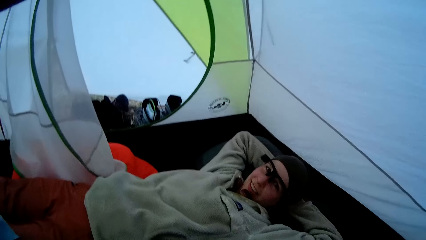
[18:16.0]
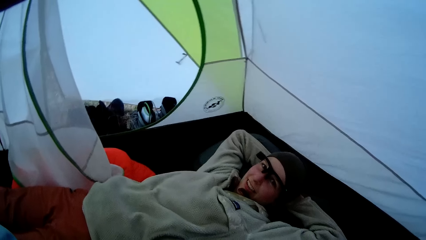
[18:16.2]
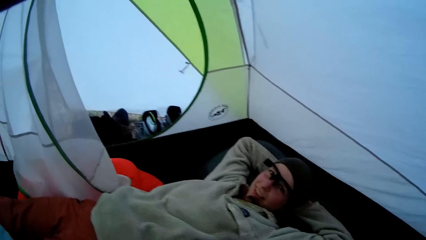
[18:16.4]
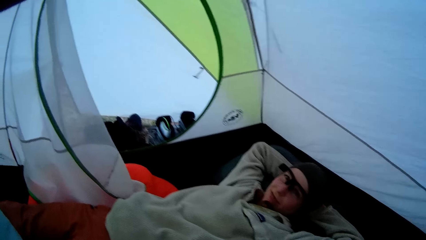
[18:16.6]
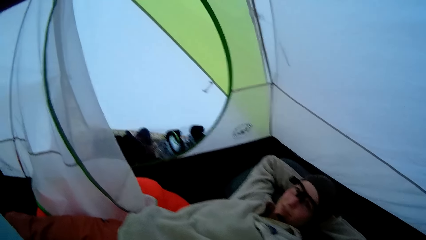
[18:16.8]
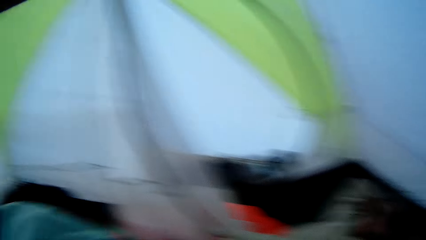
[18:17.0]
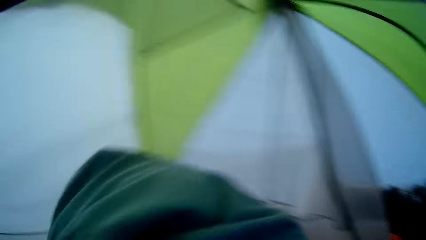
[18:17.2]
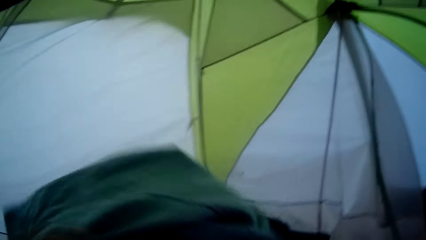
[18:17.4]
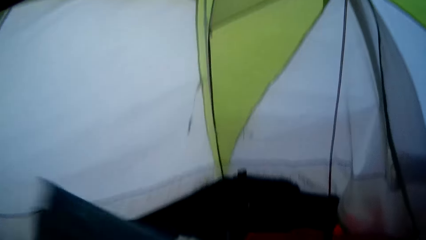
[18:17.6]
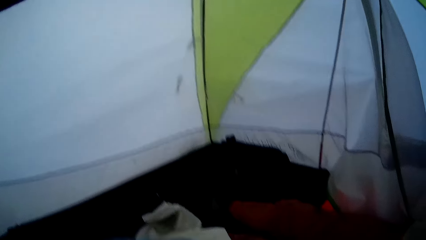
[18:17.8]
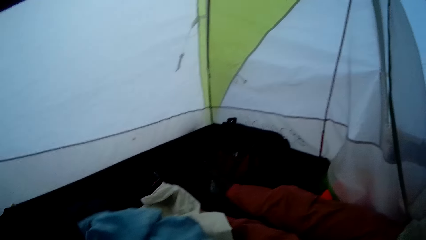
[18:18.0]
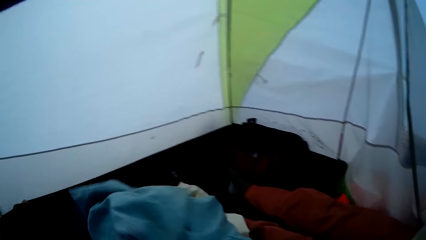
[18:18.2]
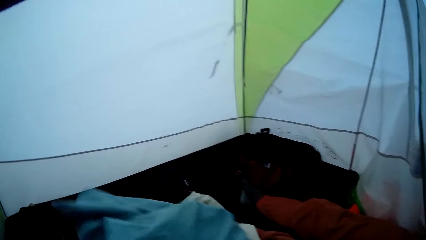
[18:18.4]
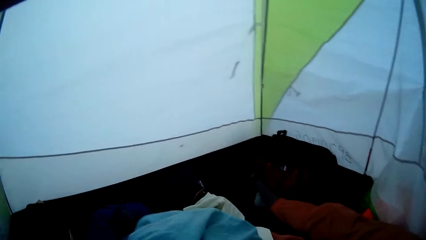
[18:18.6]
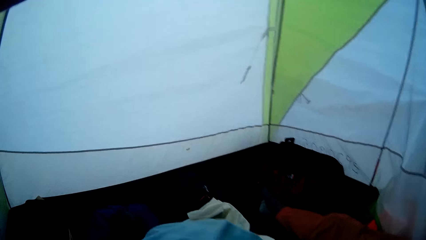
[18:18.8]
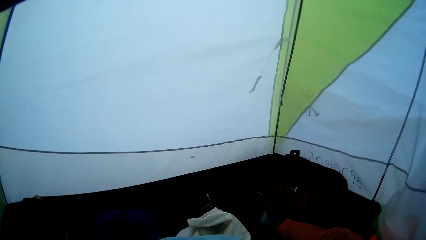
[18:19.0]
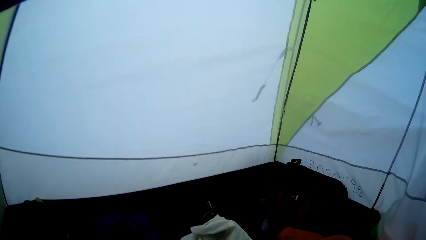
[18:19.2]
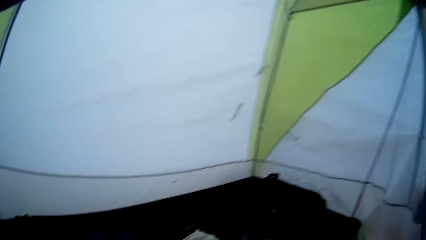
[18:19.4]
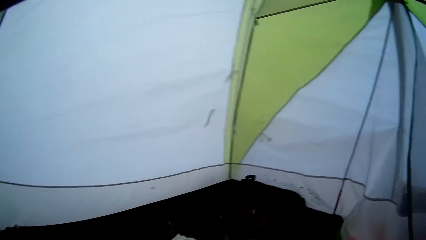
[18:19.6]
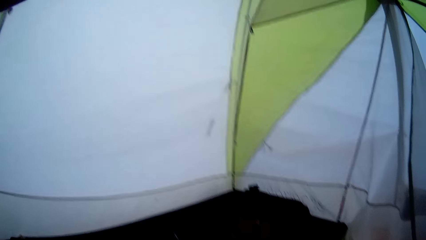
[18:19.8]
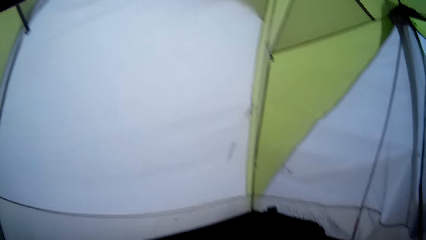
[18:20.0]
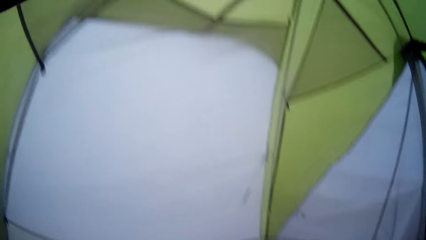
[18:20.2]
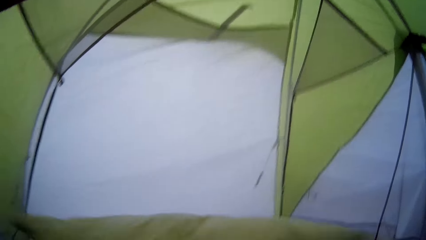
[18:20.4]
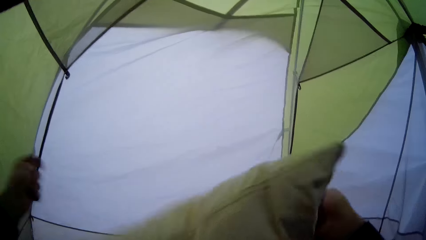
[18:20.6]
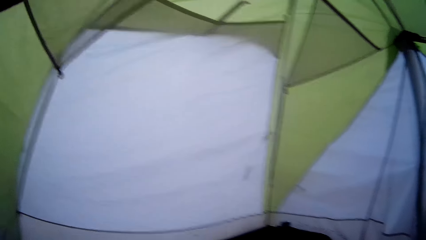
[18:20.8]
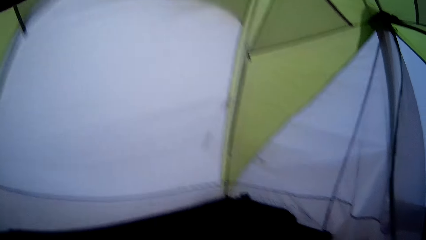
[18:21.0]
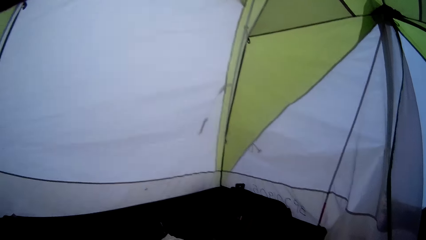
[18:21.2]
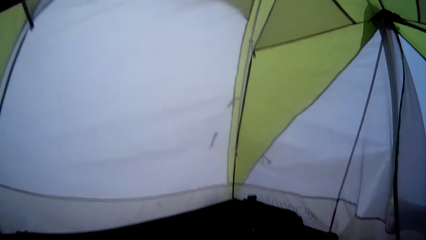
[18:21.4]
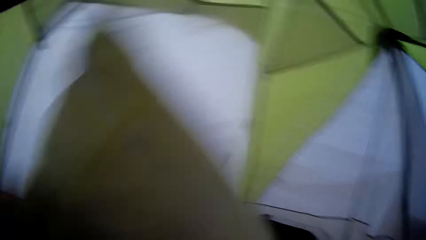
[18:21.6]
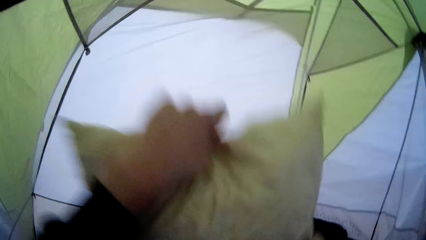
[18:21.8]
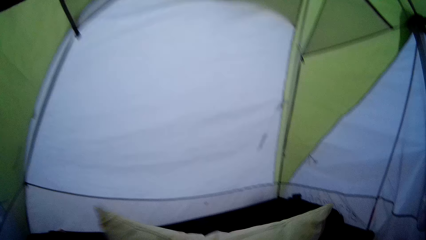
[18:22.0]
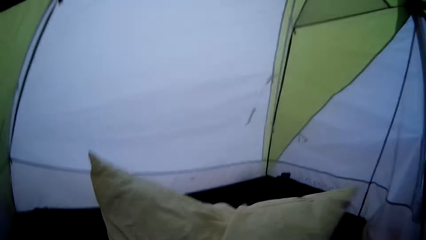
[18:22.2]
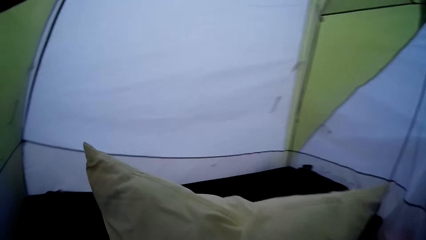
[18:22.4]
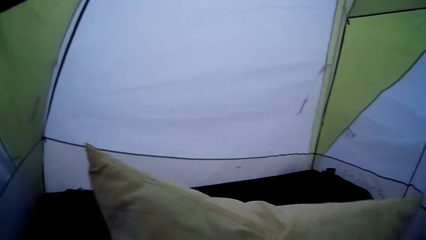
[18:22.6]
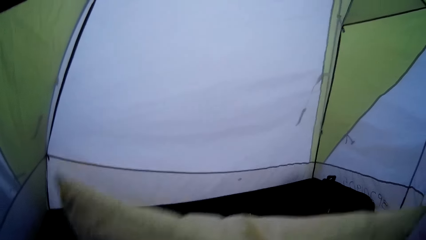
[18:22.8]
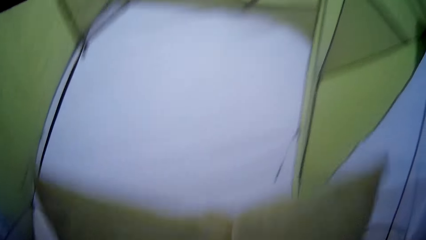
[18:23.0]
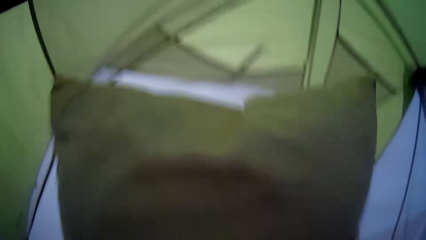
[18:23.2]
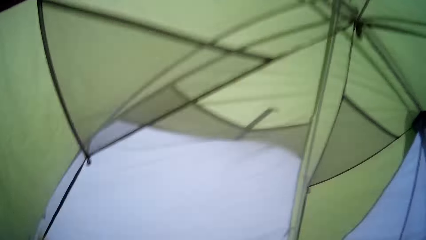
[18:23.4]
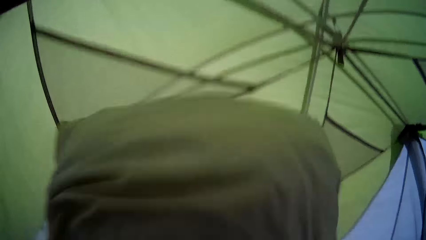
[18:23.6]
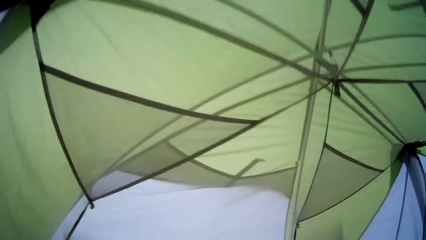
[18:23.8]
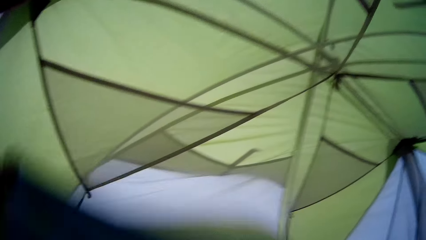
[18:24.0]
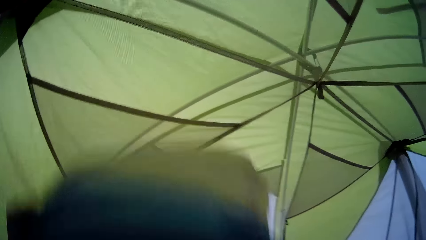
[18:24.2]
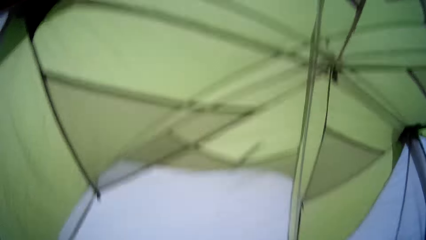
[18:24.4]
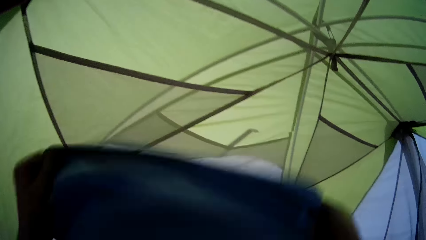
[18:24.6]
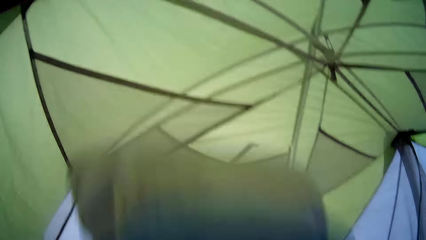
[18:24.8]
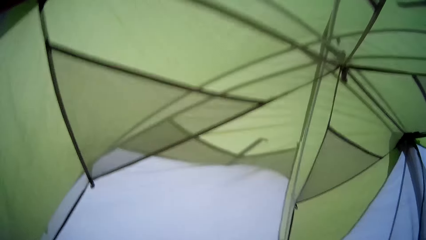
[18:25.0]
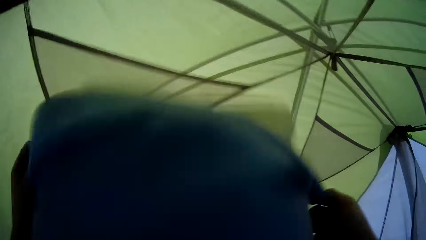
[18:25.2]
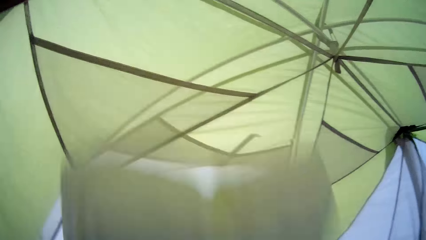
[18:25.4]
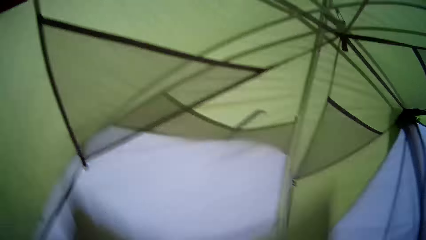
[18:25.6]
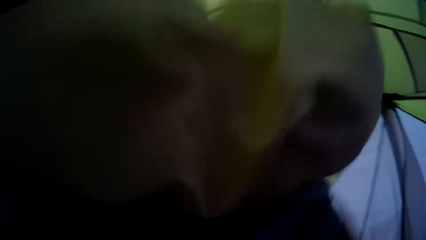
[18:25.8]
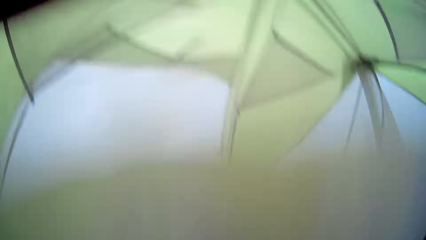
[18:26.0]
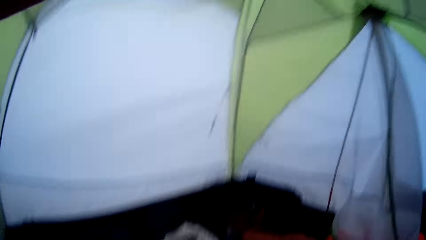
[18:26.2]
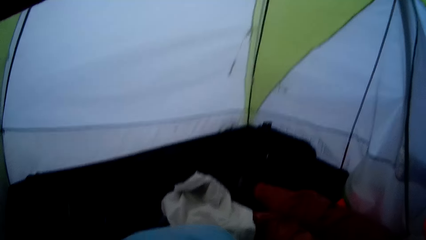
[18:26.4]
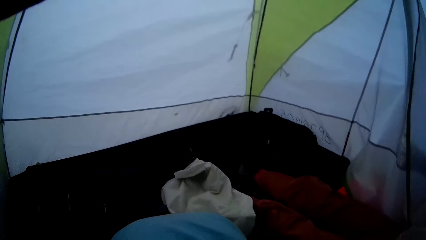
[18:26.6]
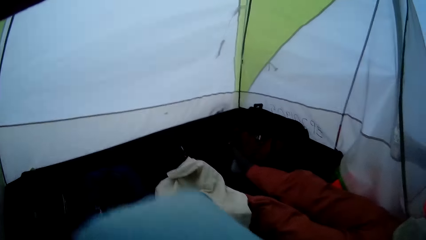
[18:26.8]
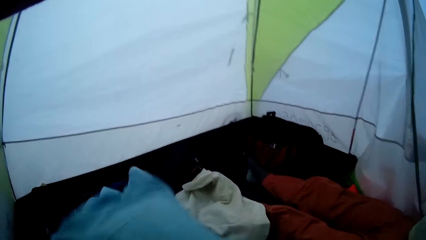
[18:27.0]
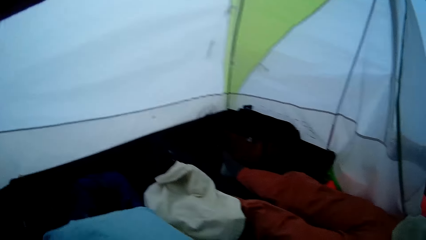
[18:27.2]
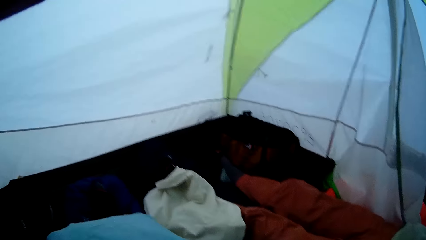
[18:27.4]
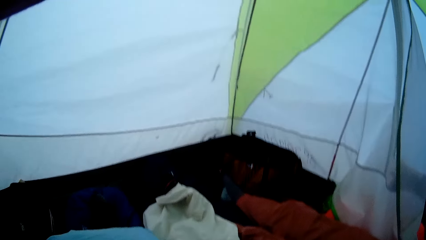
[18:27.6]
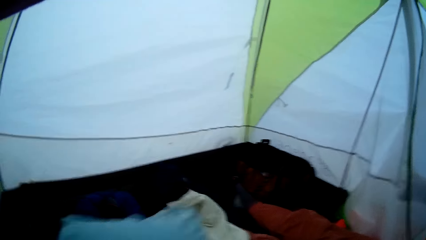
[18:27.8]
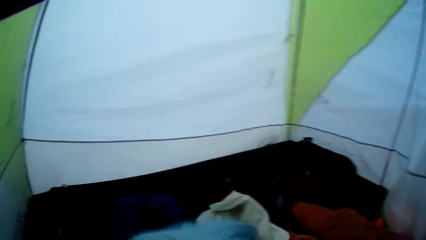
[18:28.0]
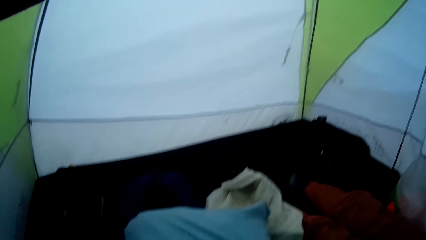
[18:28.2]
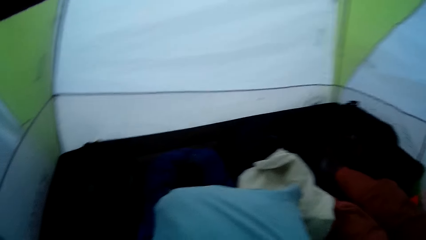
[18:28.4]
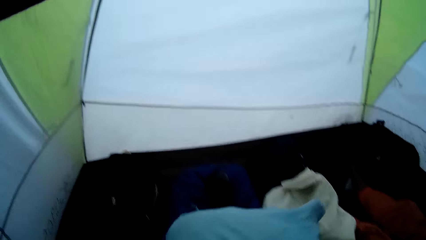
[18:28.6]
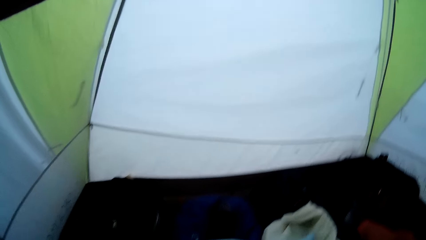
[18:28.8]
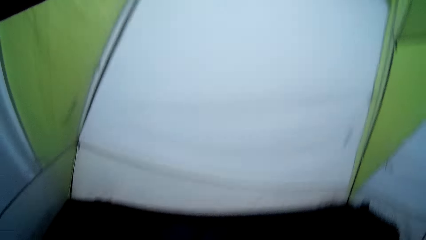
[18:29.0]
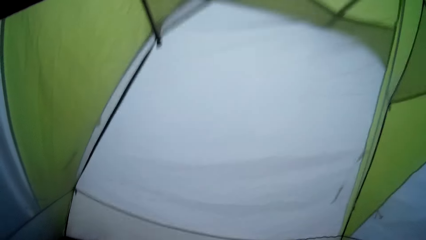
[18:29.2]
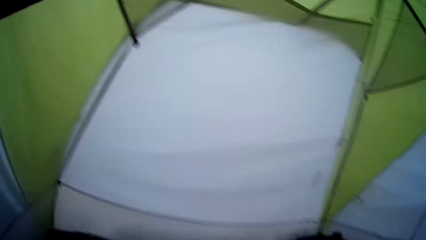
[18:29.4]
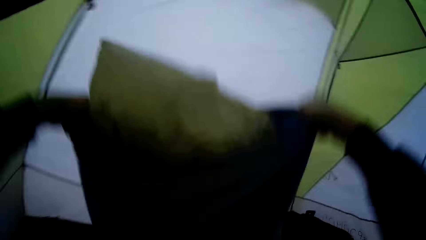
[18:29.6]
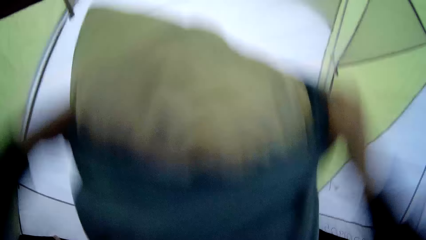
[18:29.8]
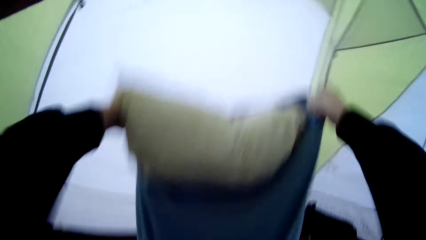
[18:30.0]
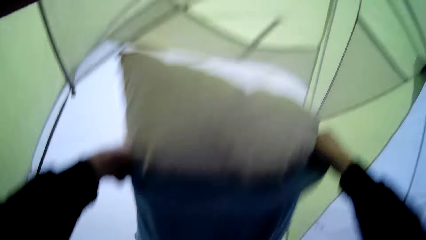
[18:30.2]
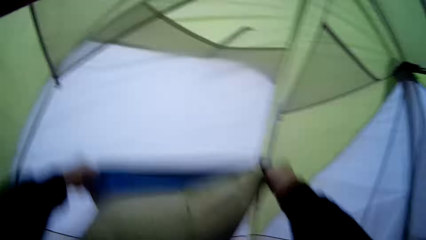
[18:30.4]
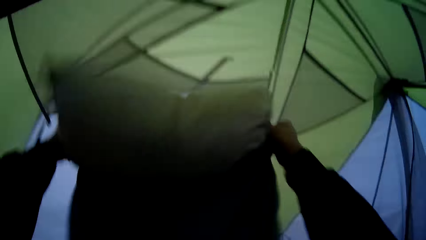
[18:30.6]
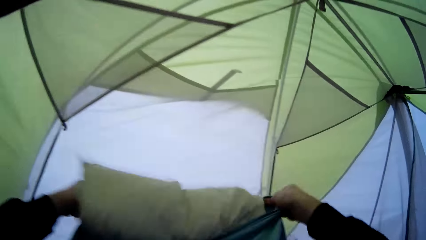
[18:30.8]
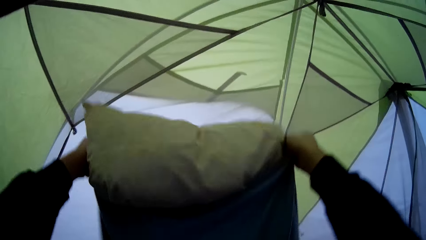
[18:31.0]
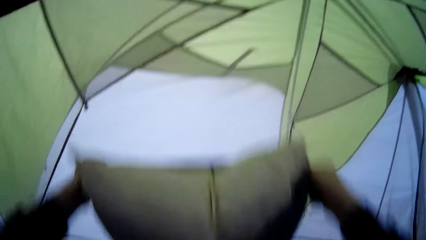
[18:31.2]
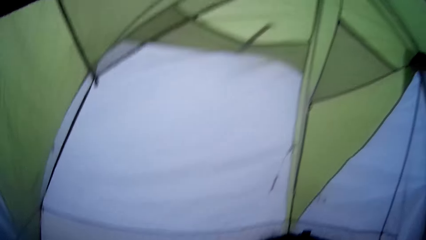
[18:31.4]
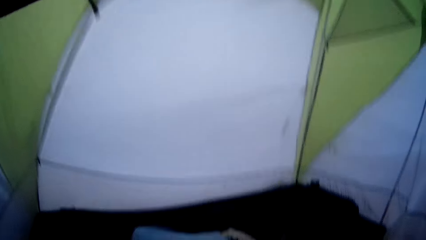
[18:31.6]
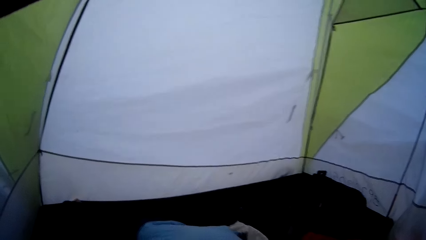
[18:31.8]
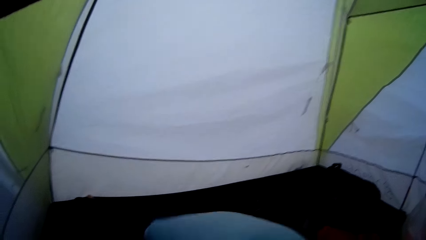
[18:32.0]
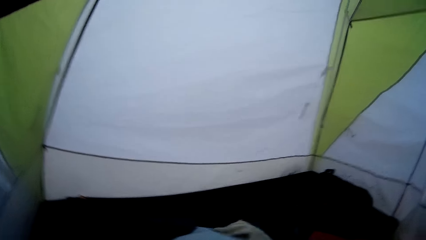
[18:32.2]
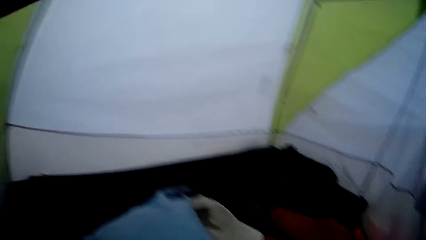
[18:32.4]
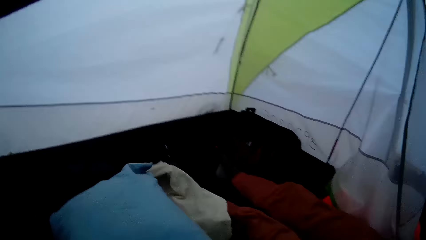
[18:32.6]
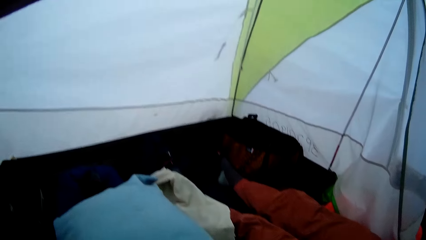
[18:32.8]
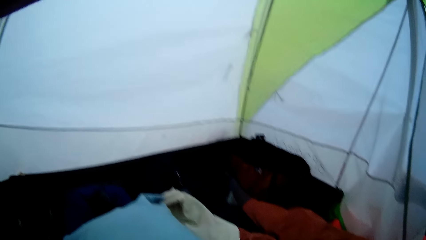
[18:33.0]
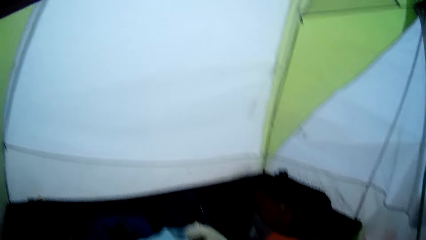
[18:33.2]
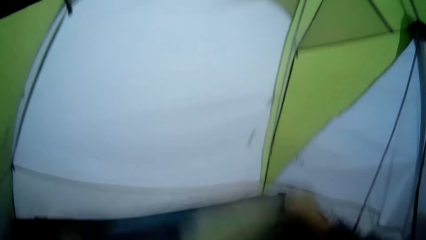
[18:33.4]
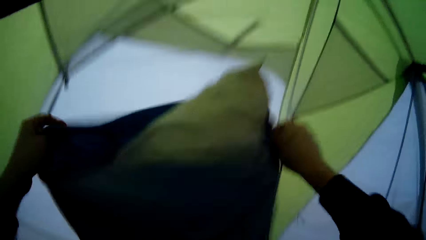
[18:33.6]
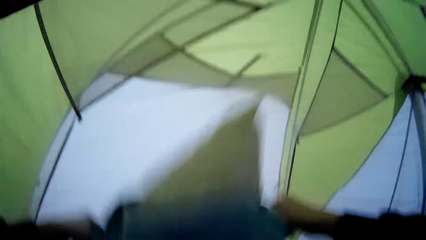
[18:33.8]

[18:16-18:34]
The camera wearer converses with a man. They look at the man. They hold a pillow. They arrange clothes. They hold the pillow. They shake the pillow. They put the pillow on the laps. They shake the pillow. They put the pillow in a pillow case. They put the pillow on the laps.
